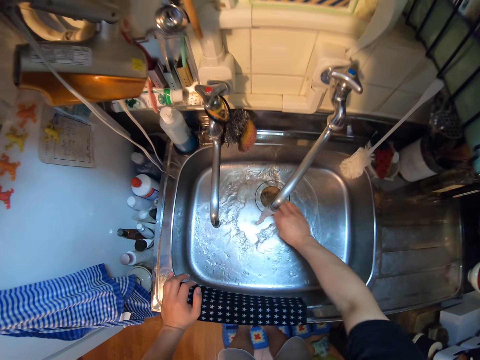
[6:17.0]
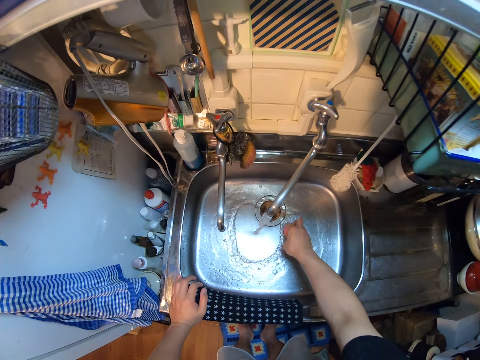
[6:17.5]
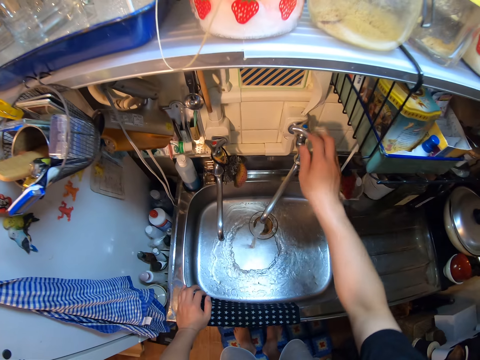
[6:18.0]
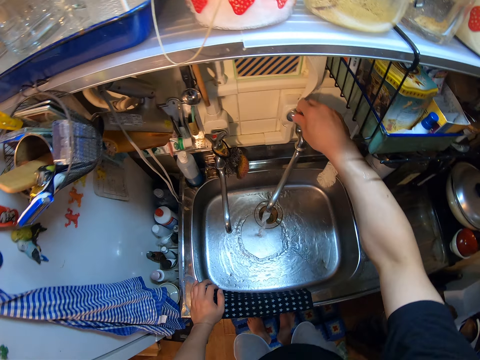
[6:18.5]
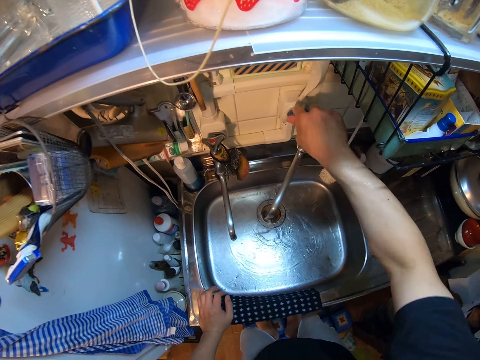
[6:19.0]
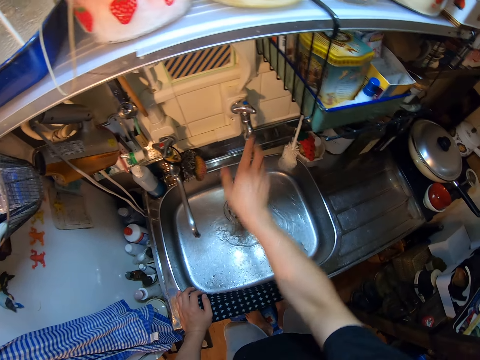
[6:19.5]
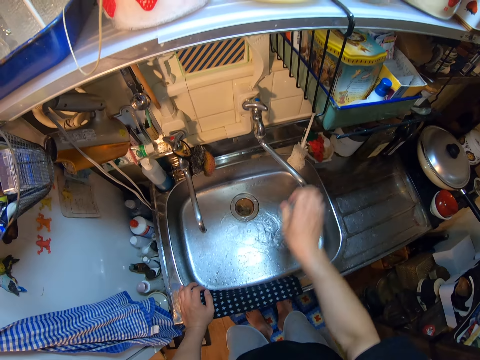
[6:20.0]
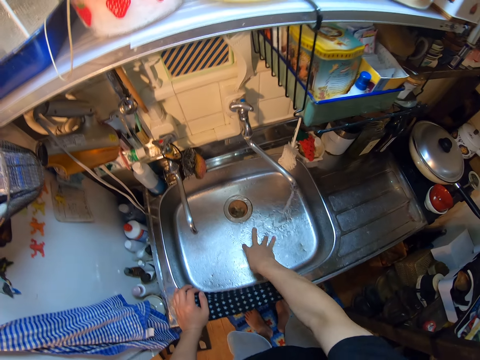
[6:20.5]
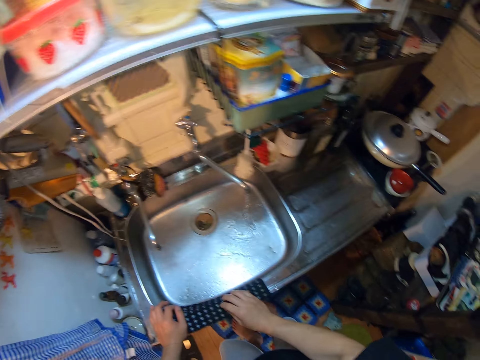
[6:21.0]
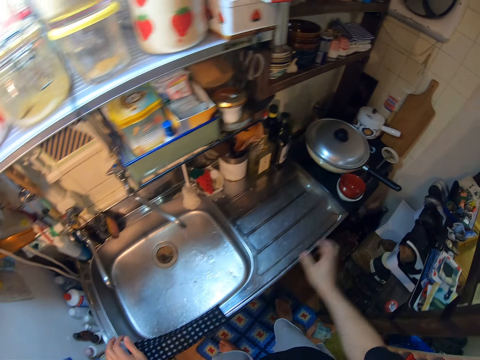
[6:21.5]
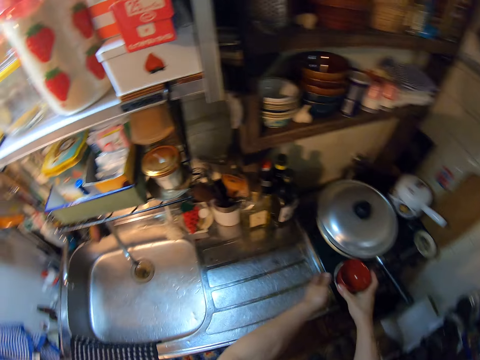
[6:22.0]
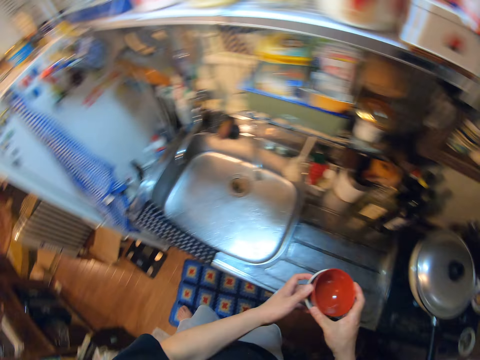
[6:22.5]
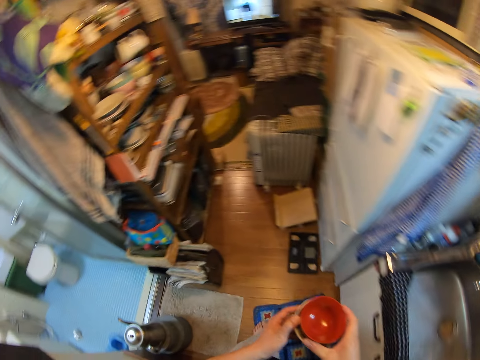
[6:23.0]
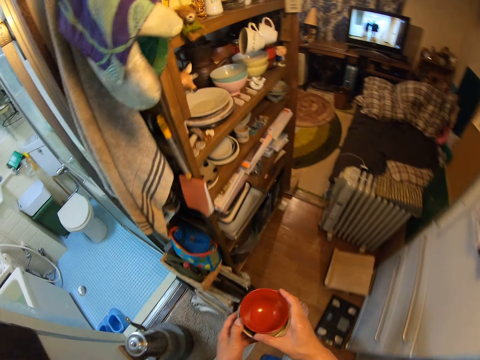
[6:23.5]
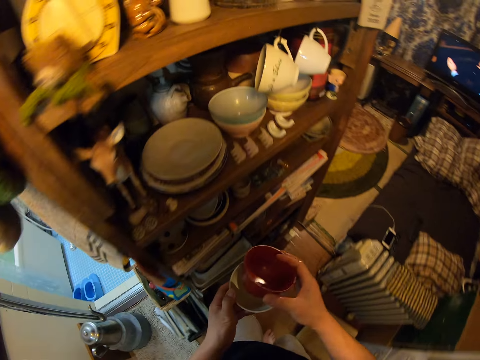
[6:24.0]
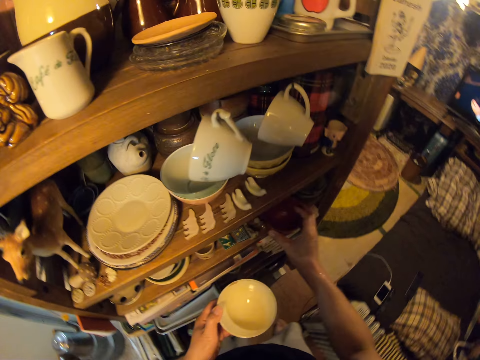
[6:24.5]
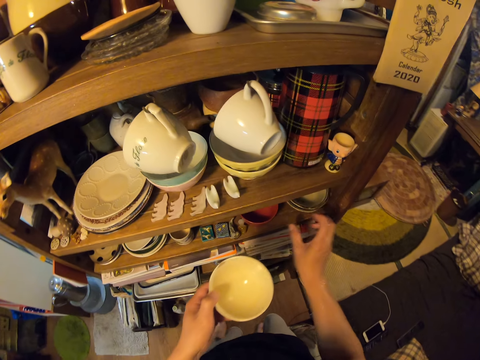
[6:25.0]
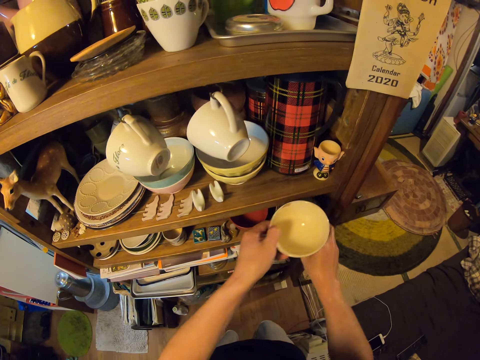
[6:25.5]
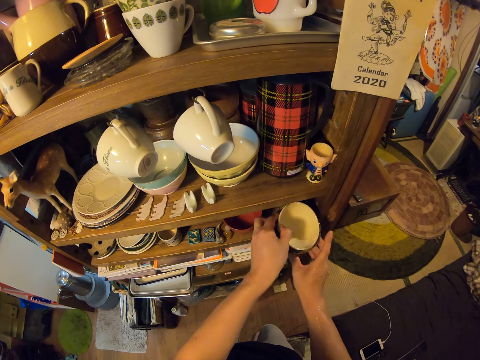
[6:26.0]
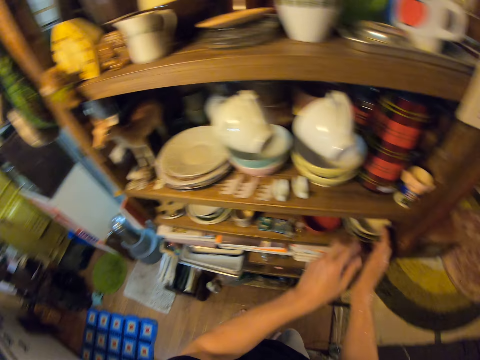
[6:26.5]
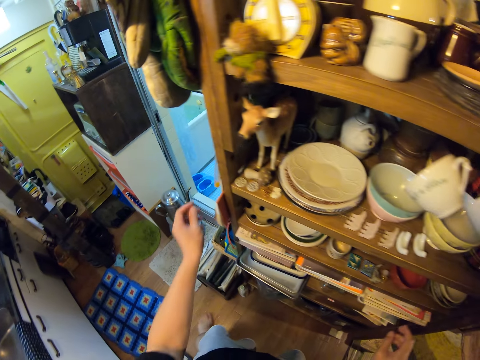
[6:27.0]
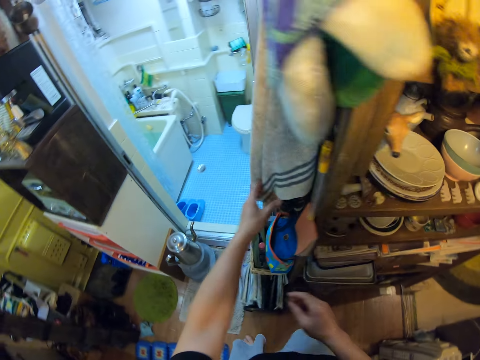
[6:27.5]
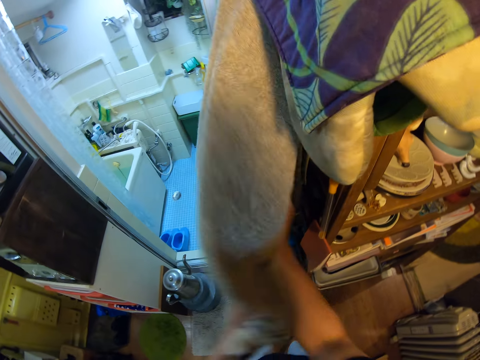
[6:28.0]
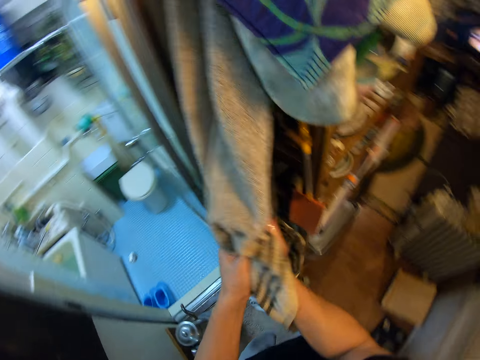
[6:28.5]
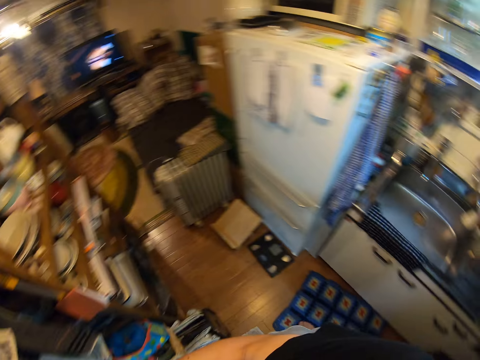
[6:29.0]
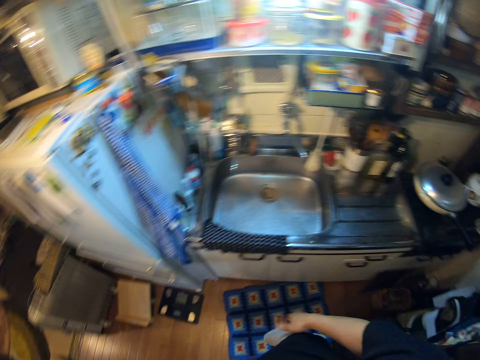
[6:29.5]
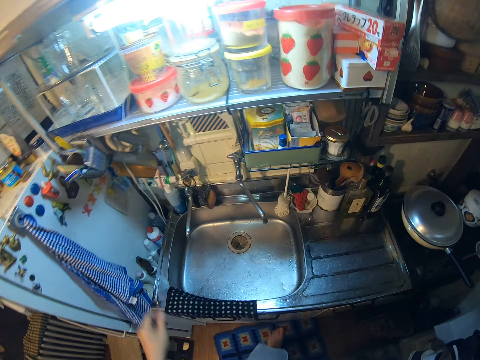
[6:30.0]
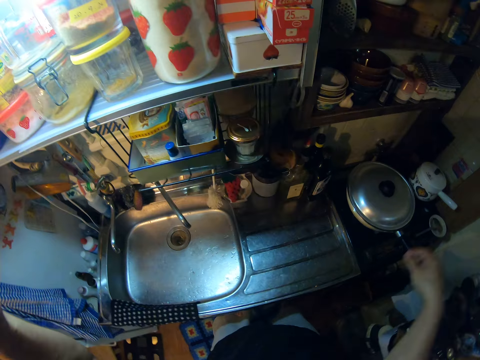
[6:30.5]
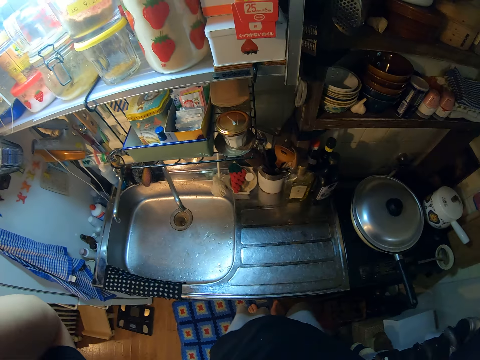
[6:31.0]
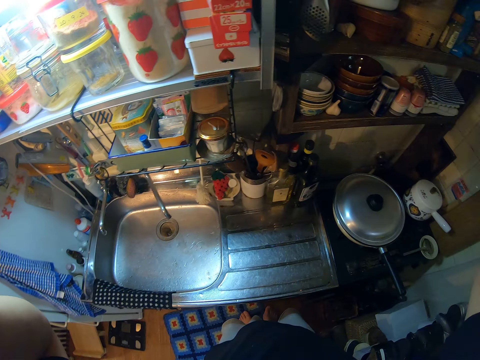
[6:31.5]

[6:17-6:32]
The camera wearer moves her hand towards the tap. She closes the tap. She moves her hand backwards. She holds the nozzle with her hand. She moves the nozzle forwards. She moves her hand towards the sink. She shakes her fingers. She moves her hand towards the kitchen towel. She places her hand on the towel. She moves her hand away from the towel. She holds the bowls with her hand. She moves her other hand away from the towel. She holds the bowls with both her hands. She picks up the bowls from the cooker. She walks away from the sink. She separates the bowls. She moves her hand forwards. She places the bowl in the cabinet. She holds the bowls in the cabinet with her hand. She moves her other hand towards the cabinet. She pulls the bowls towards her. She places the bowl inside the other bowls. She pushes the bowls forward with her hand. She moves her hand away from the bowls. She lets go of the bowls. She holds the towel with her hand. She wipes her hands with the towel beside the shelf. She lets go of the towel. She walks towards the sink. She moves her hand forwards. She raises her other hand.
